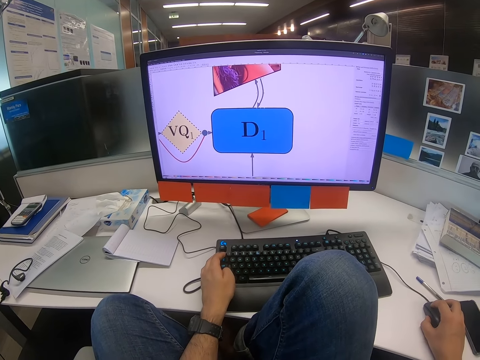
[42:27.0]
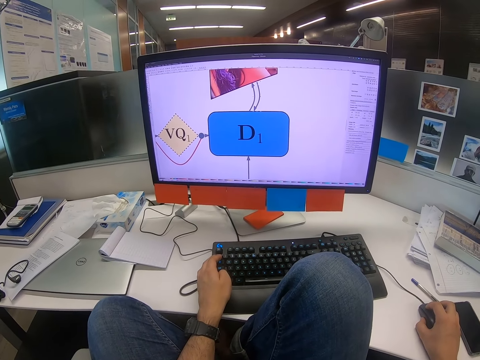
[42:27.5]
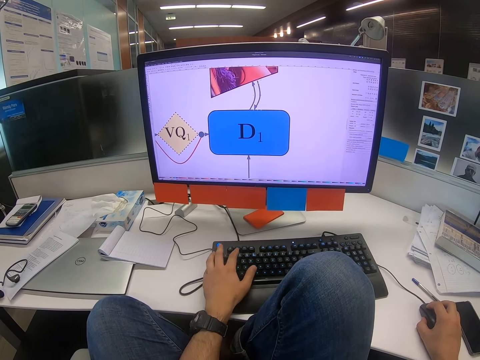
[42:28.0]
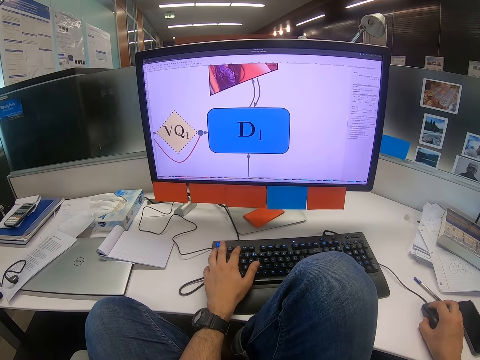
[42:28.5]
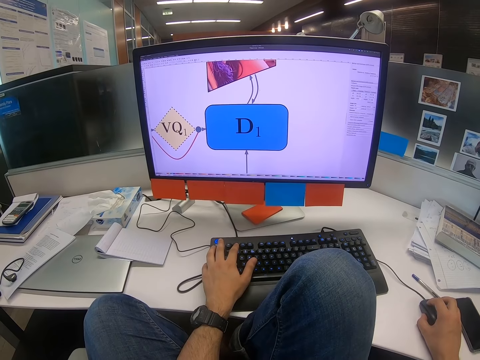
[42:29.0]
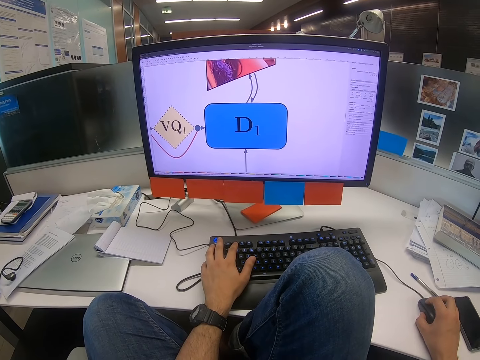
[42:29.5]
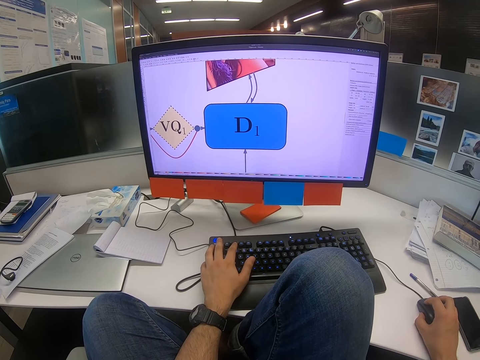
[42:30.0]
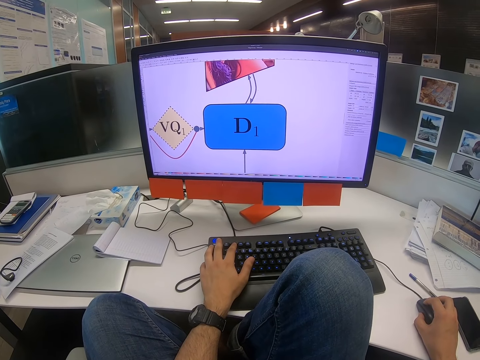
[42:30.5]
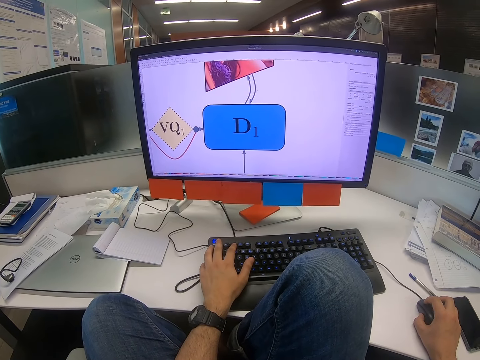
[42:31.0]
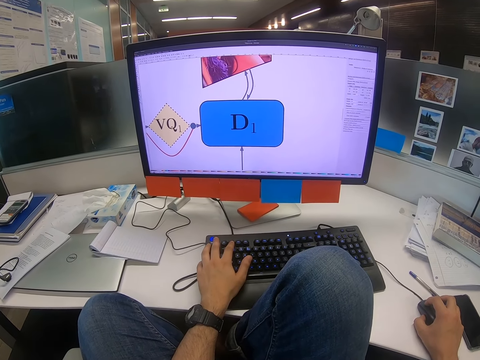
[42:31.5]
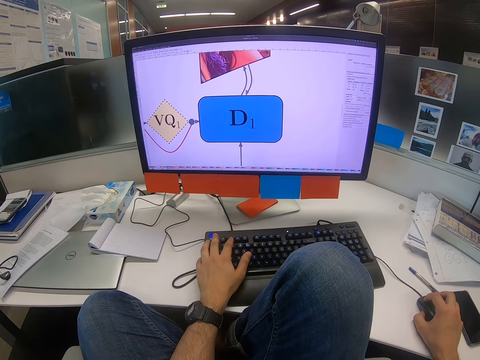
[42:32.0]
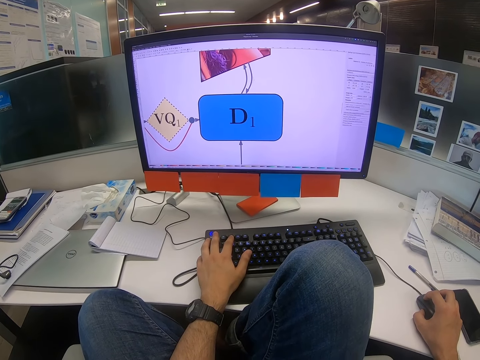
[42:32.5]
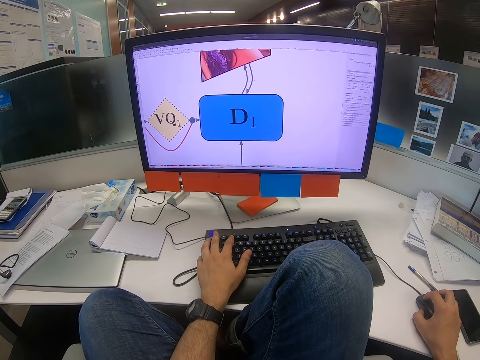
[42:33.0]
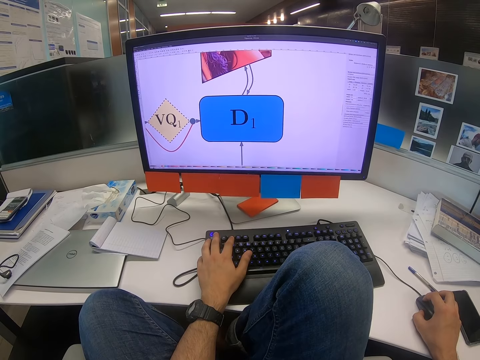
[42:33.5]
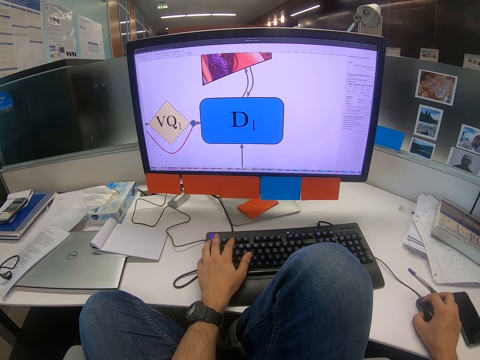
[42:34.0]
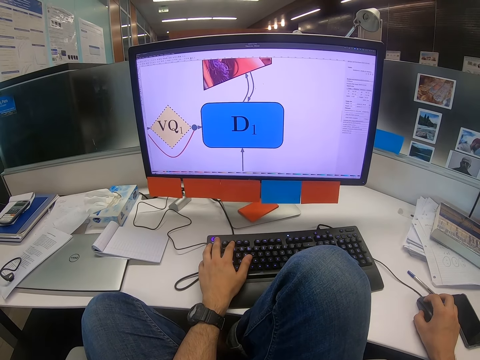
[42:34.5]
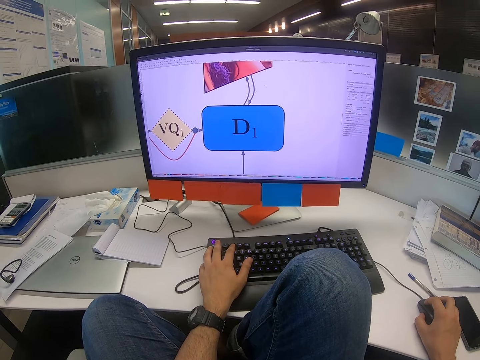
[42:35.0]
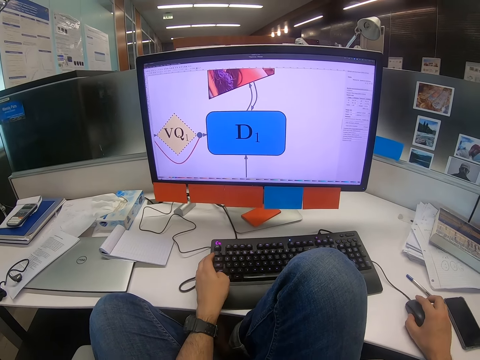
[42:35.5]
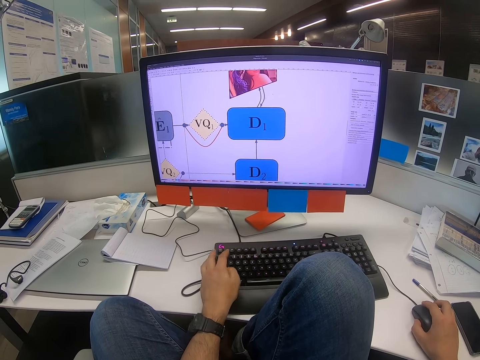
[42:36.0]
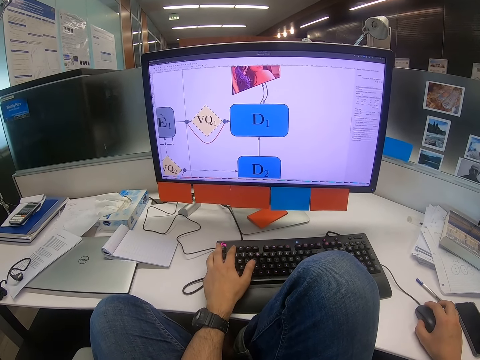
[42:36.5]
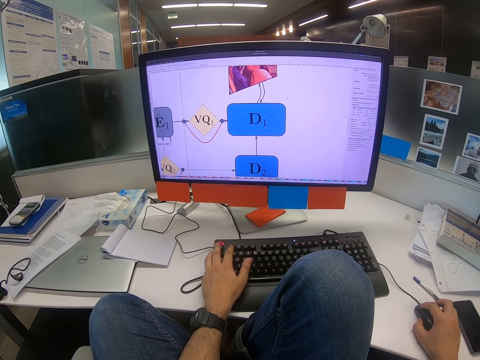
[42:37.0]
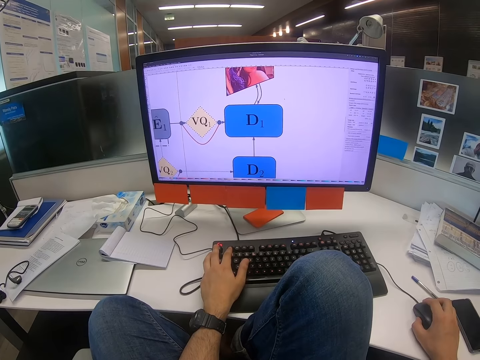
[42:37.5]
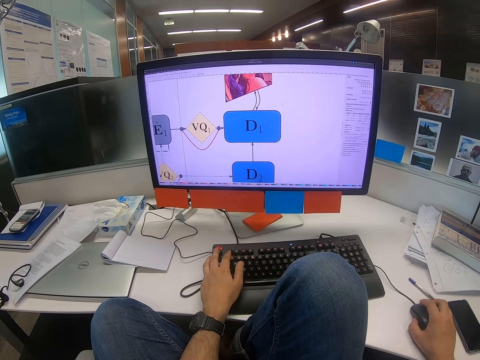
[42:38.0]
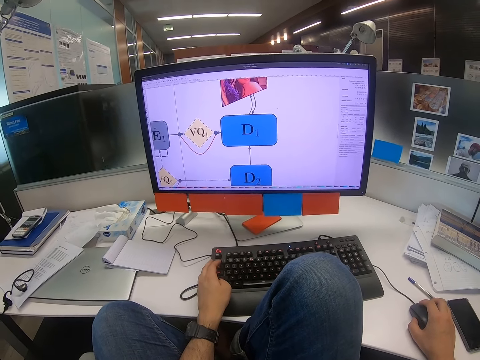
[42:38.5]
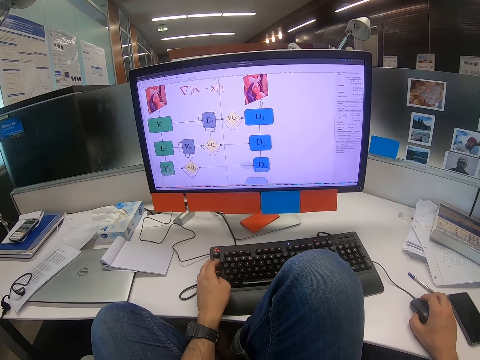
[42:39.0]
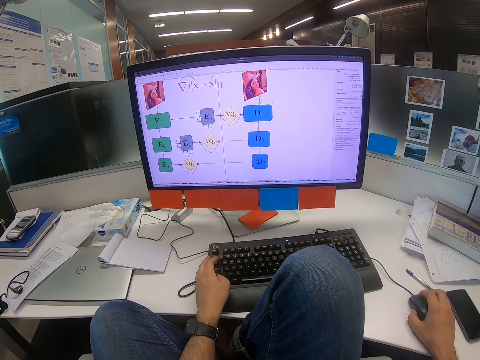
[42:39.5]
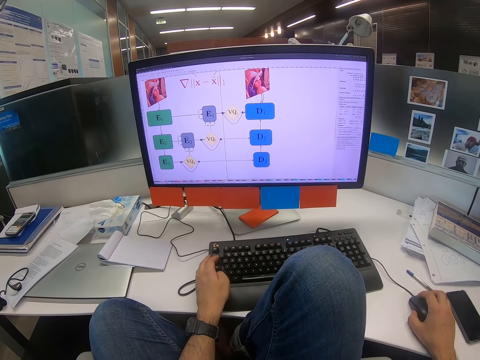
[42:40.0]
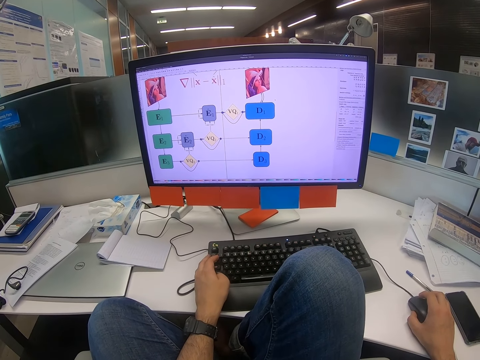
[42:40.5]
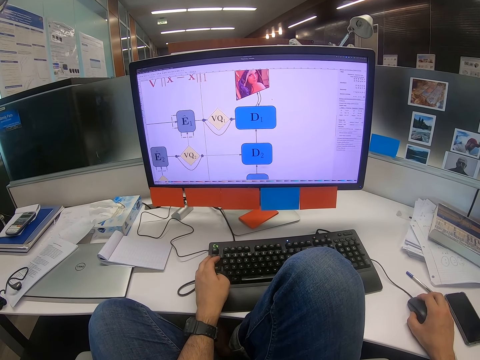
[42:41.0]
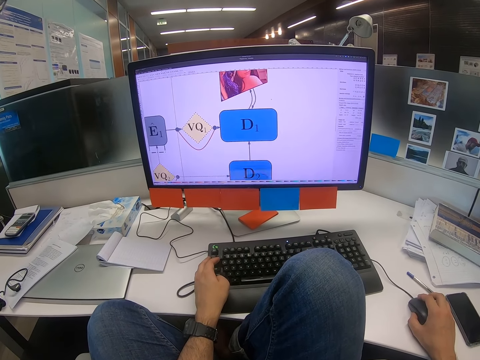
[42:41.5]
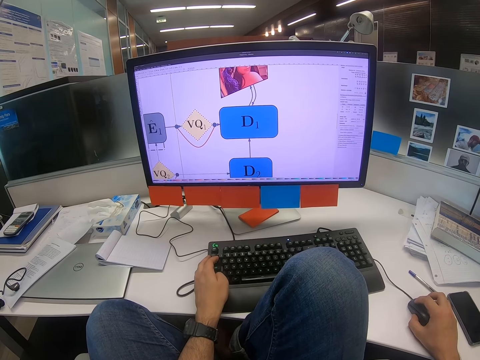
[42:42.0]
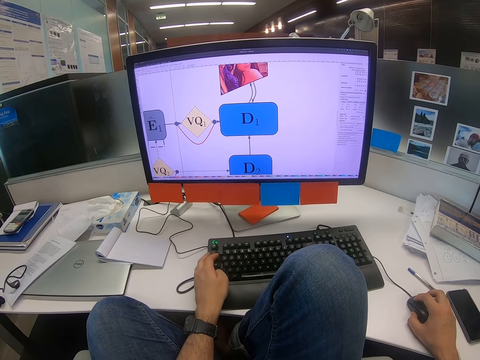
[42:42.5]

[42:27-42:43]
The camera wearer clicks on the keyboard. They move the mouse. They scroll on the computer. They move the mouse. They click on the keyboard. They scroll on the keyboard.

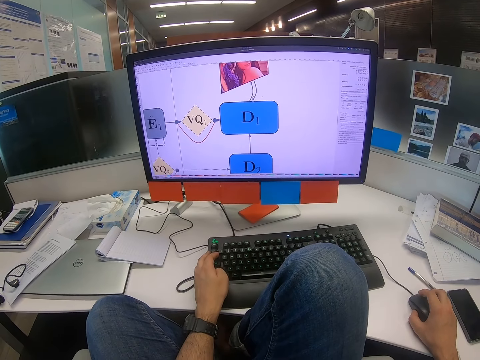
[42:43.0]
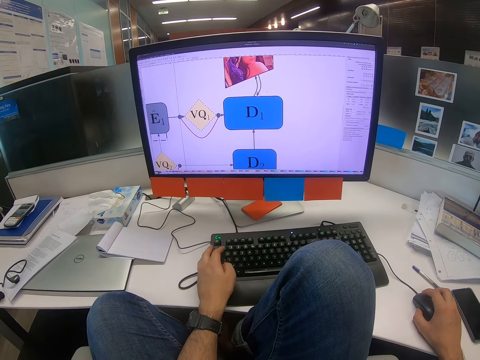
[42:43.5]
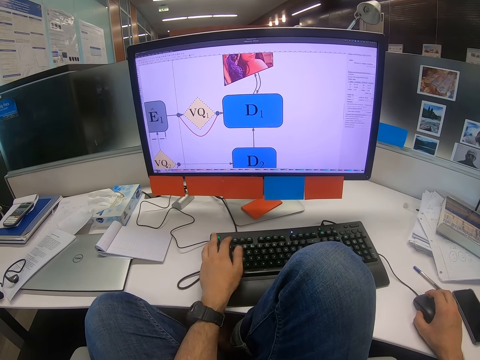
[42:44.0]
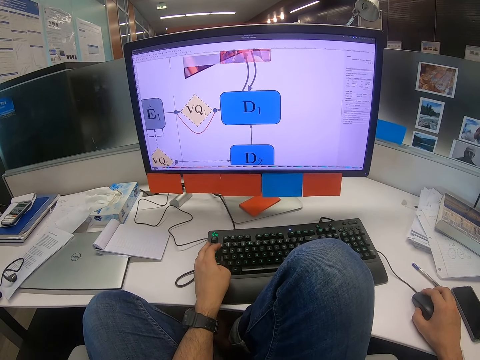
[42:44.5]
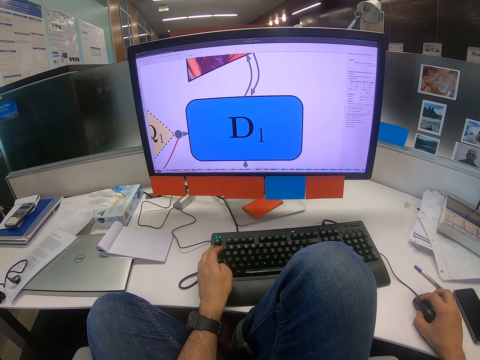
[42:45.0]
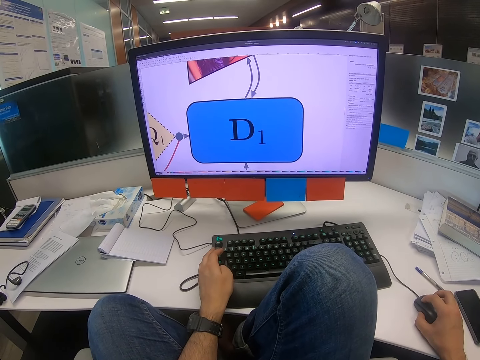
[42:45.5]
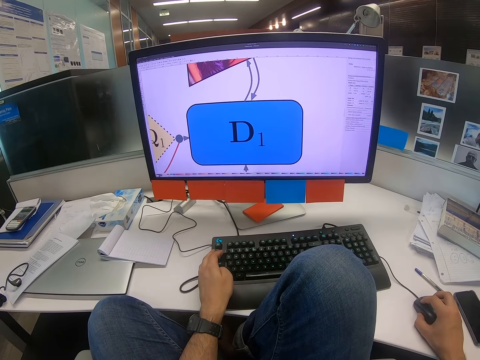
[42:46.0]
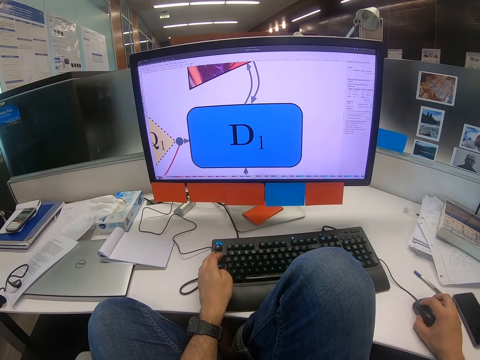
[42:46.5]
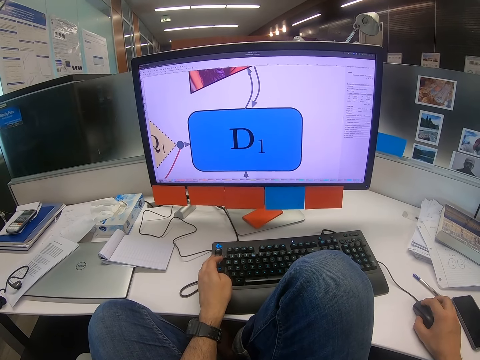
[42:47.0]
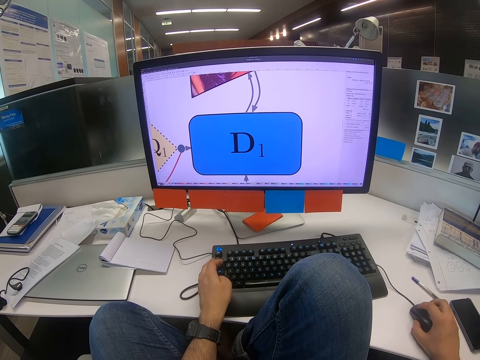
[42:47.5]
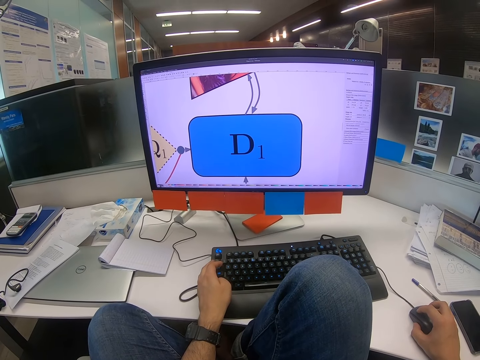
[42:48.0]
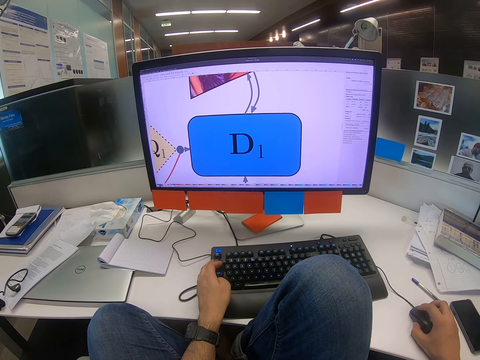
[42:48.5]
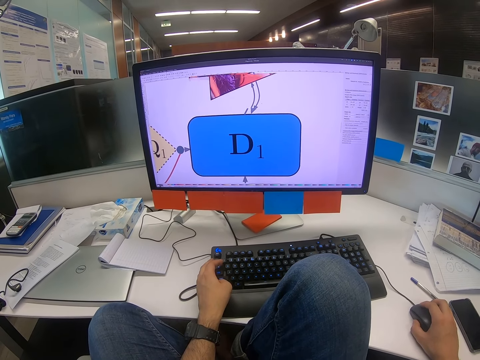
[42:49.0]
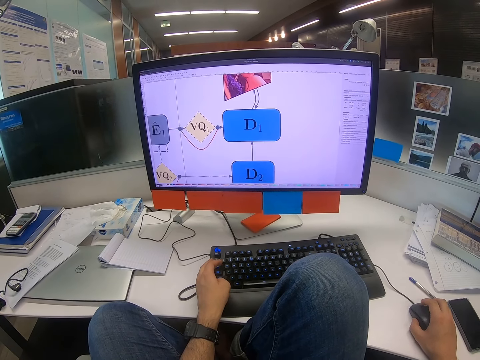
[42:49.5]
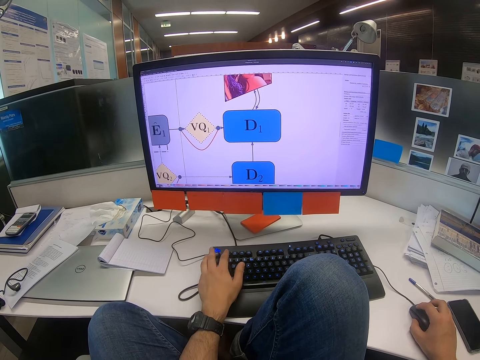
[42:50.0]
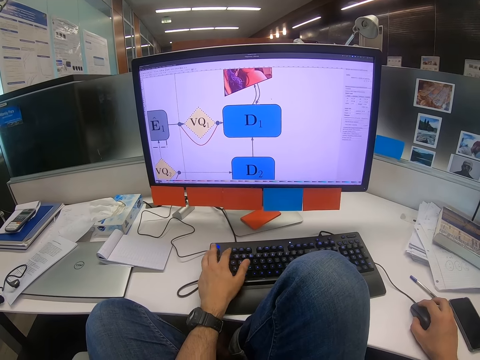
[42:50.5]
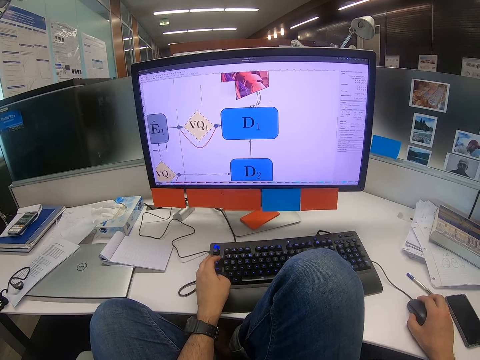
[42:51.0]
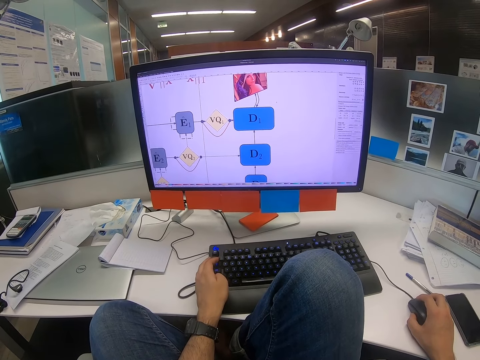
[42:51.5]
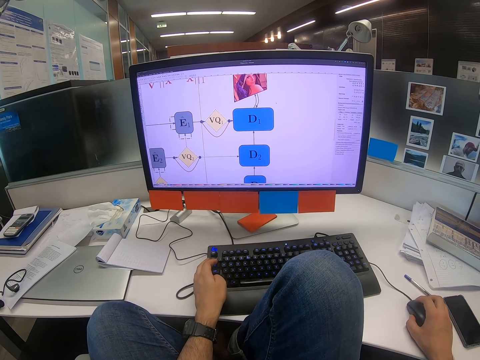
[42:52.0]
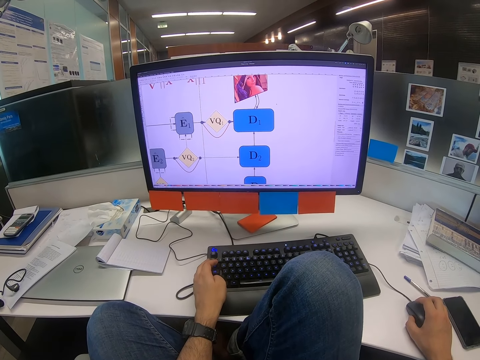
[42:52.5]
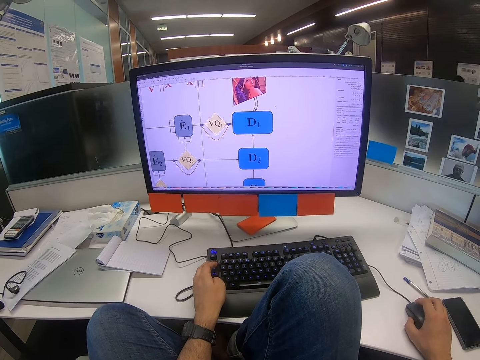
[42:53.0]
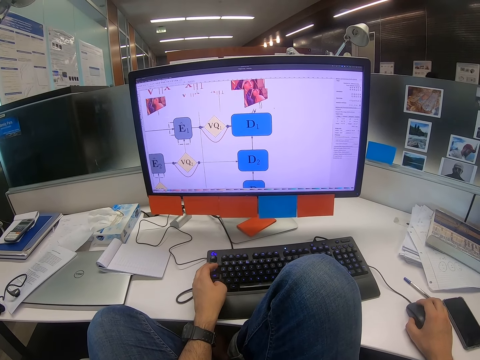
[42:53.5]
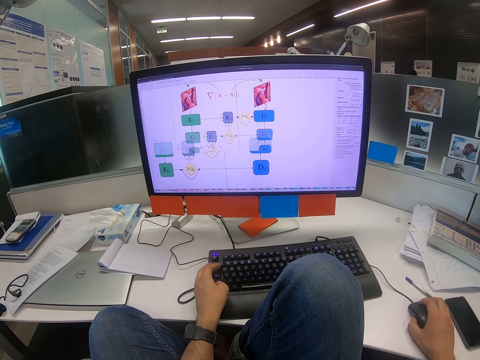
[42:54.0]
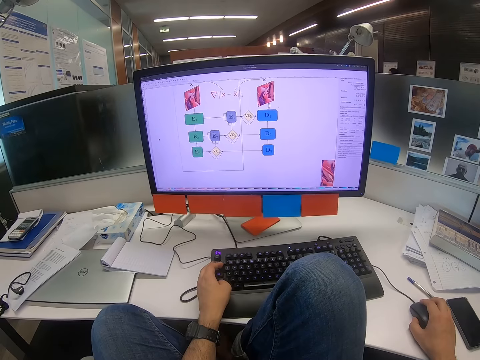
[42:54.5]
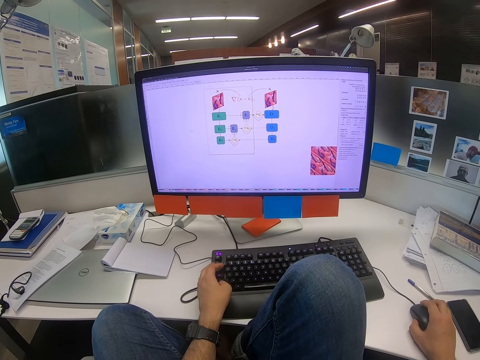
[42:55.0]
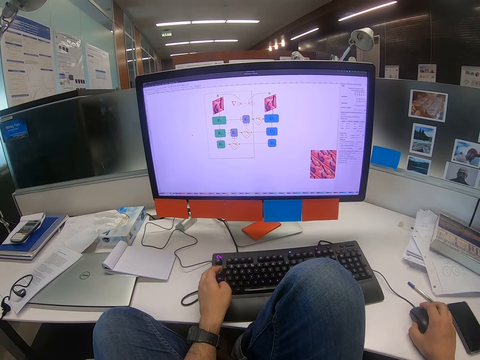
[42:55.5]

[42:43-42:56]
The camera wearer clicks on the keyboard. They scroll on the keyboard. They click on the keyboard. They scroll on the computer. They click on the keyboard.
